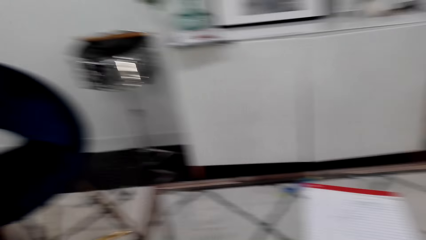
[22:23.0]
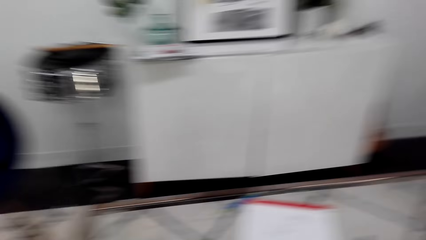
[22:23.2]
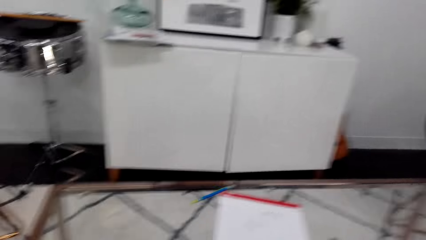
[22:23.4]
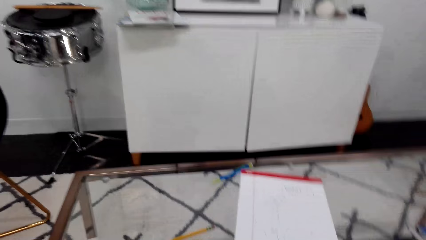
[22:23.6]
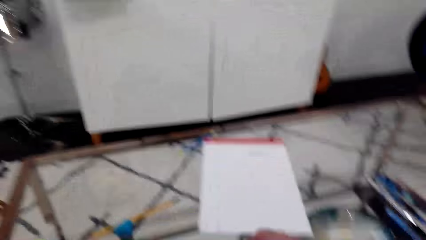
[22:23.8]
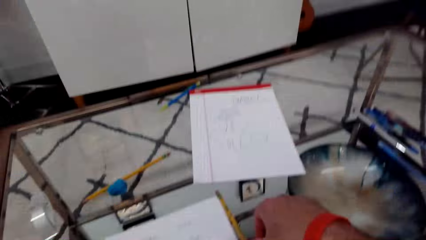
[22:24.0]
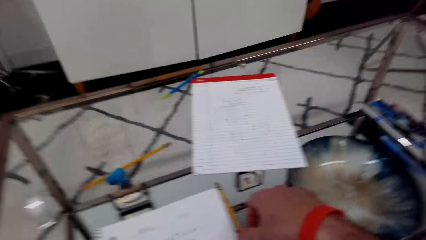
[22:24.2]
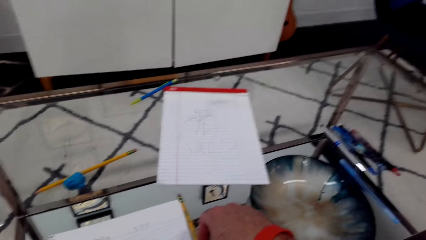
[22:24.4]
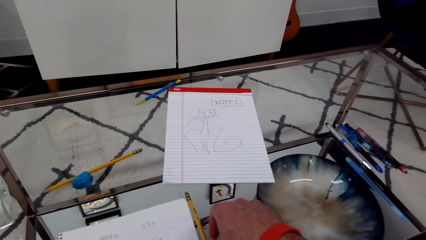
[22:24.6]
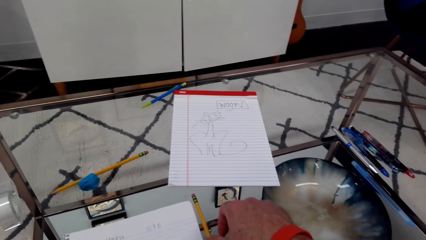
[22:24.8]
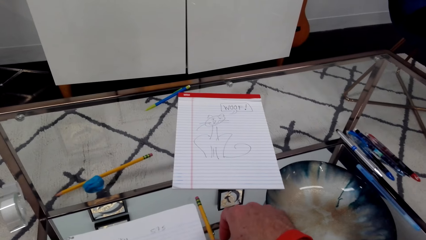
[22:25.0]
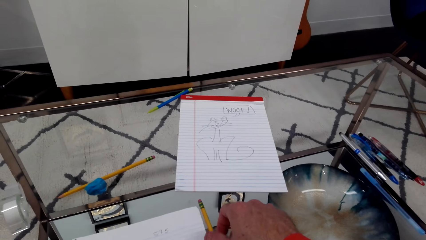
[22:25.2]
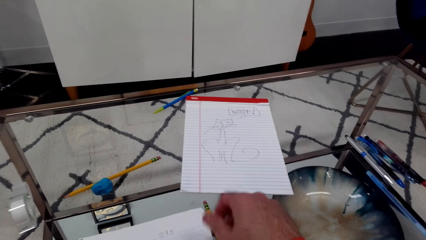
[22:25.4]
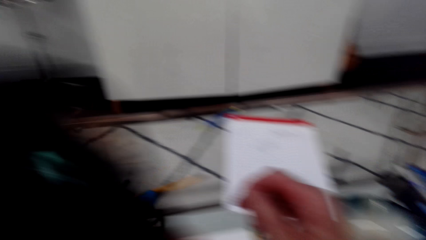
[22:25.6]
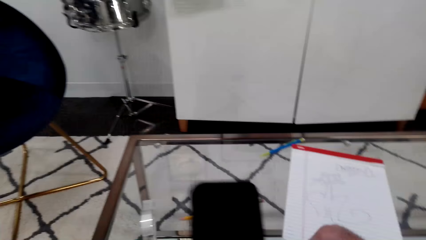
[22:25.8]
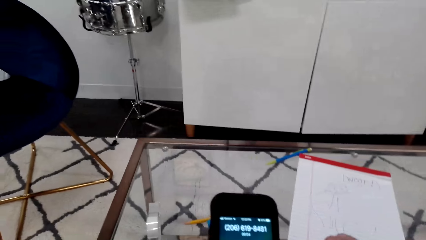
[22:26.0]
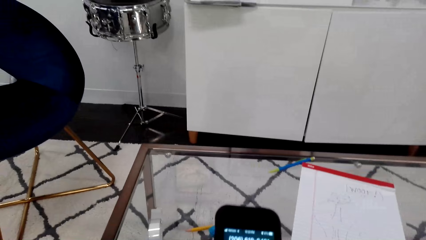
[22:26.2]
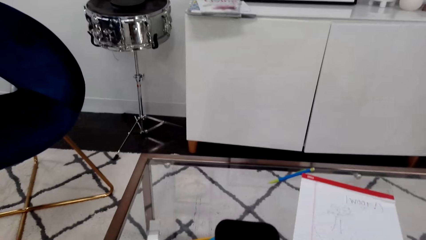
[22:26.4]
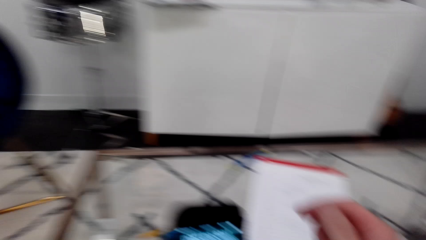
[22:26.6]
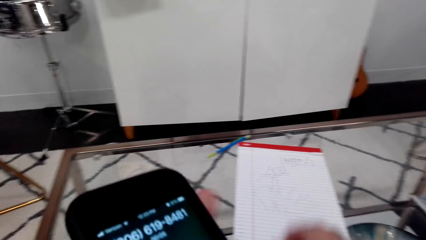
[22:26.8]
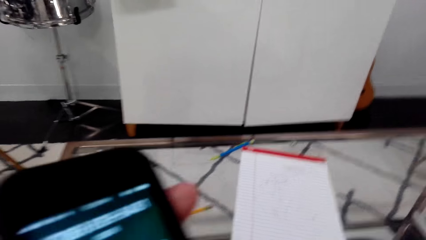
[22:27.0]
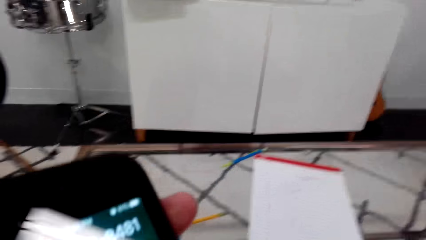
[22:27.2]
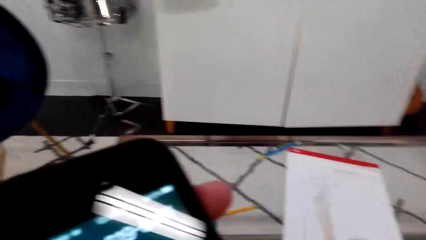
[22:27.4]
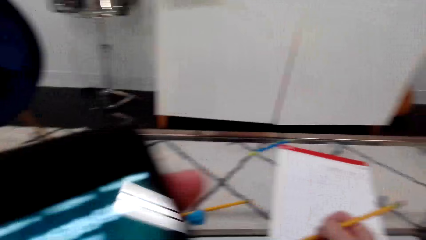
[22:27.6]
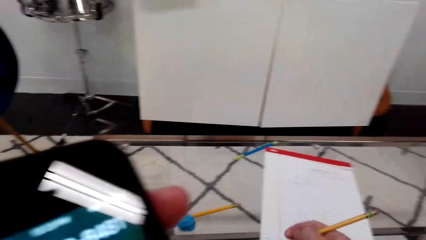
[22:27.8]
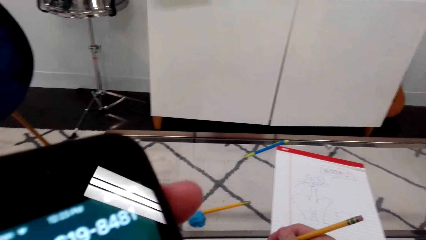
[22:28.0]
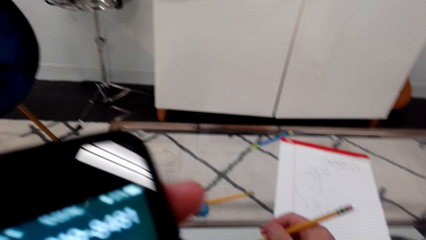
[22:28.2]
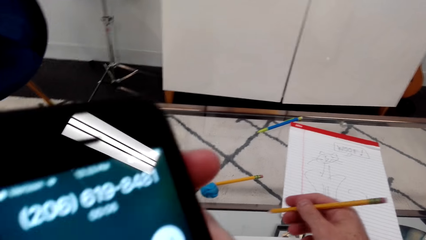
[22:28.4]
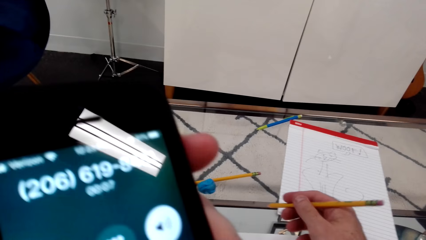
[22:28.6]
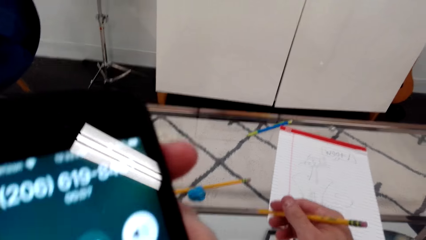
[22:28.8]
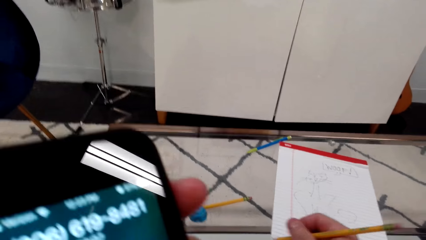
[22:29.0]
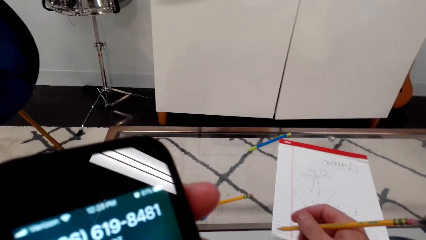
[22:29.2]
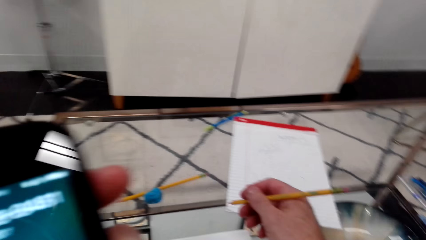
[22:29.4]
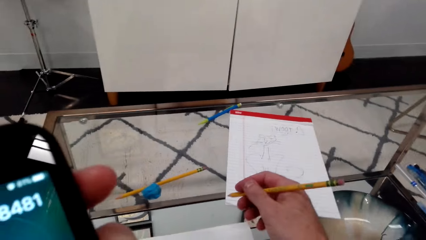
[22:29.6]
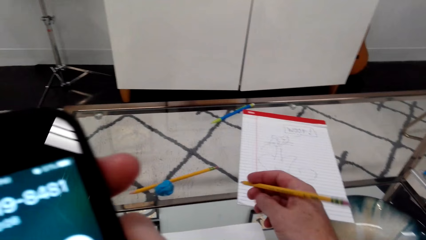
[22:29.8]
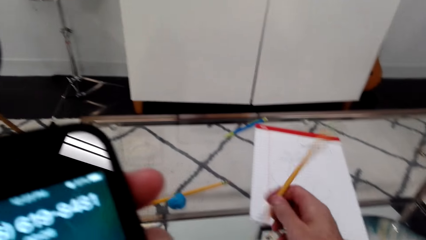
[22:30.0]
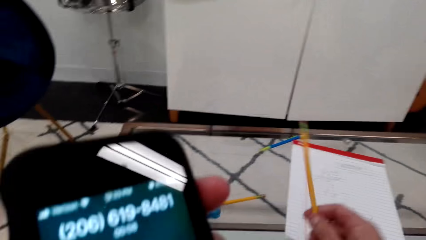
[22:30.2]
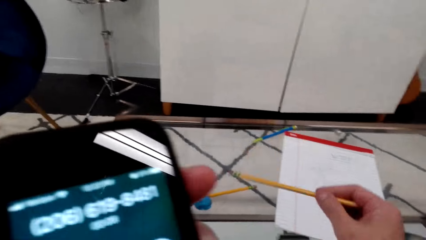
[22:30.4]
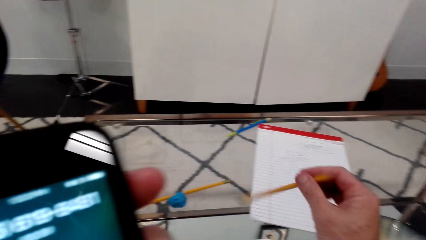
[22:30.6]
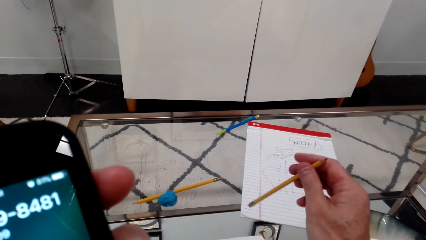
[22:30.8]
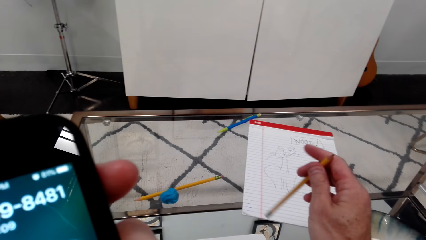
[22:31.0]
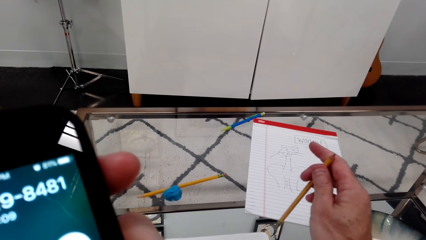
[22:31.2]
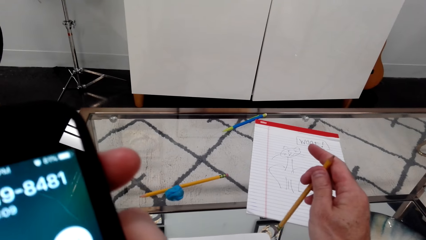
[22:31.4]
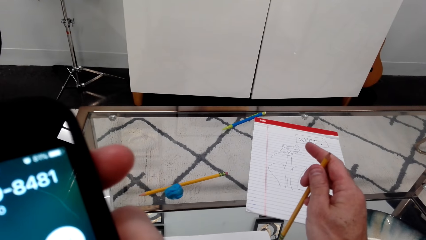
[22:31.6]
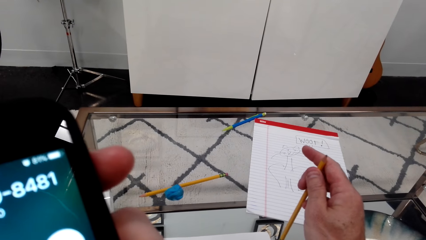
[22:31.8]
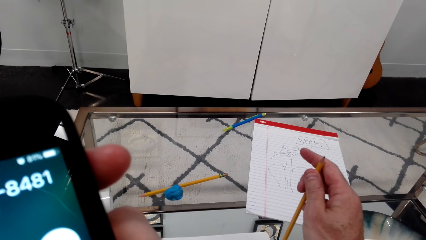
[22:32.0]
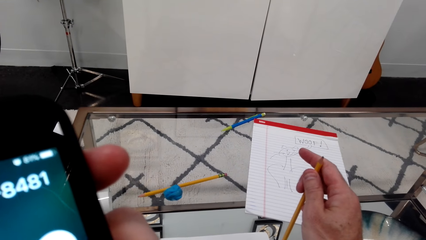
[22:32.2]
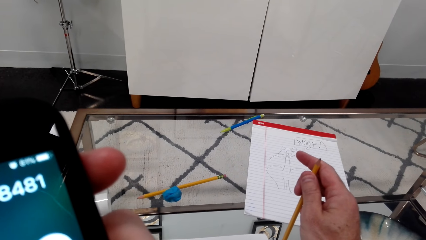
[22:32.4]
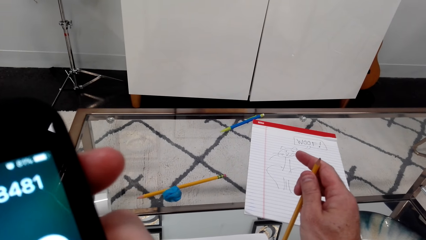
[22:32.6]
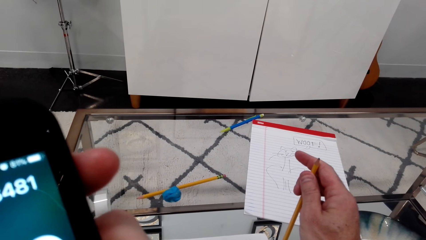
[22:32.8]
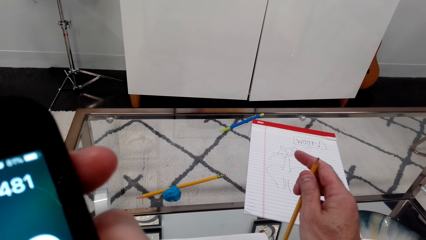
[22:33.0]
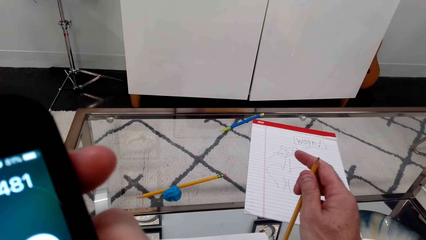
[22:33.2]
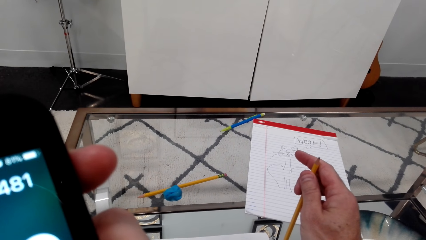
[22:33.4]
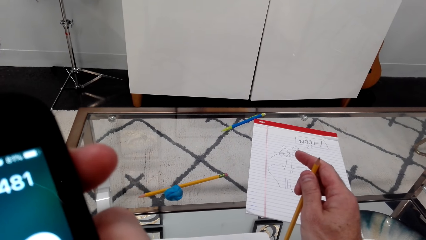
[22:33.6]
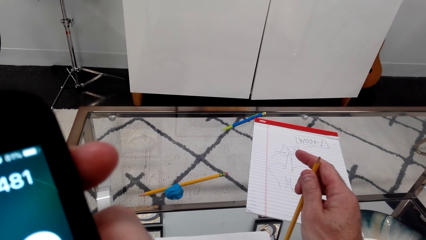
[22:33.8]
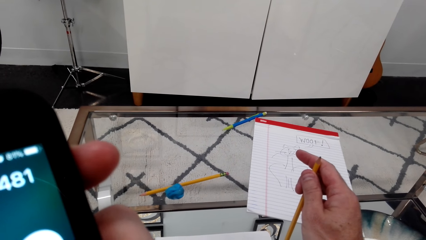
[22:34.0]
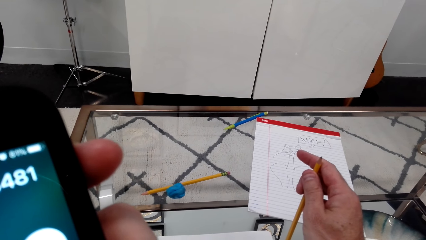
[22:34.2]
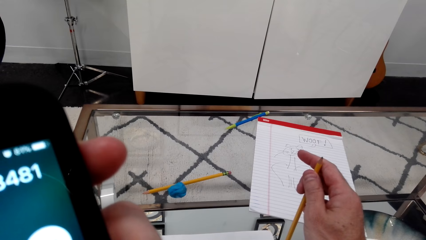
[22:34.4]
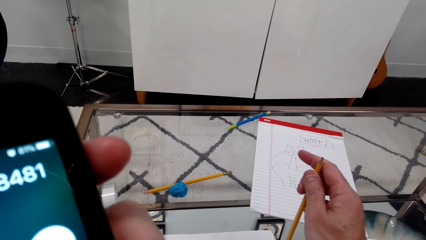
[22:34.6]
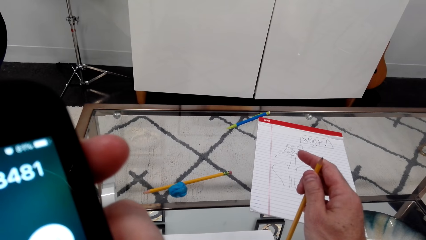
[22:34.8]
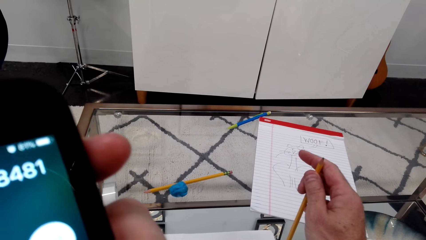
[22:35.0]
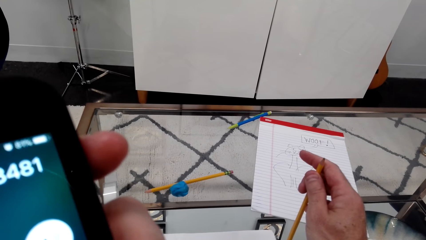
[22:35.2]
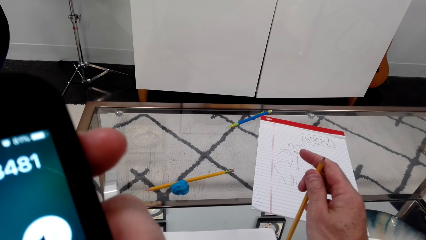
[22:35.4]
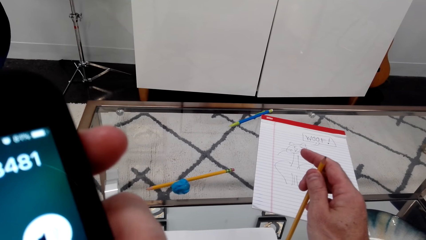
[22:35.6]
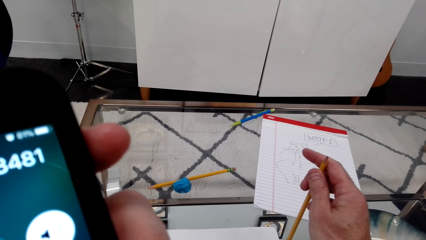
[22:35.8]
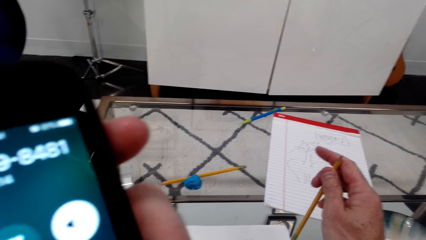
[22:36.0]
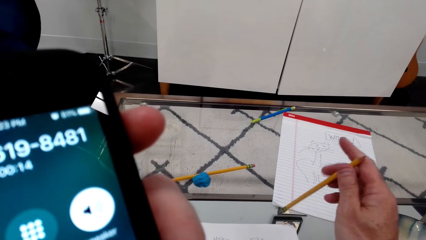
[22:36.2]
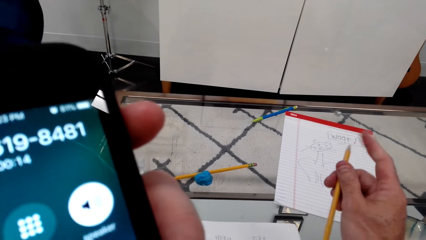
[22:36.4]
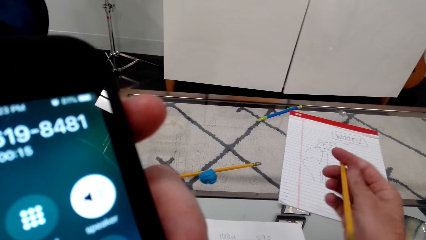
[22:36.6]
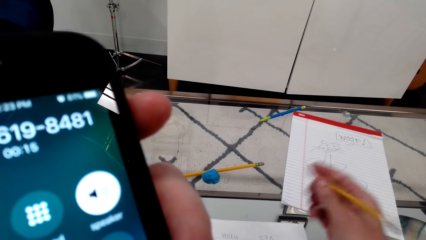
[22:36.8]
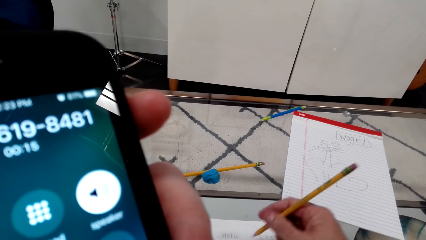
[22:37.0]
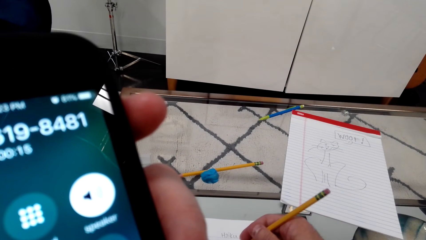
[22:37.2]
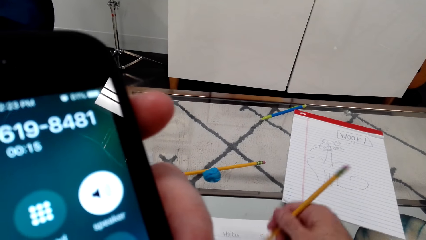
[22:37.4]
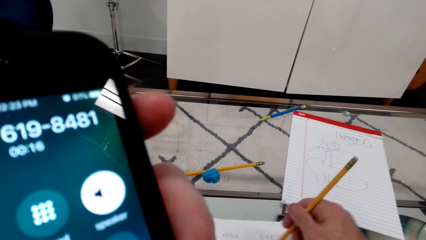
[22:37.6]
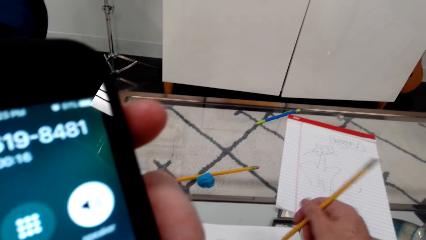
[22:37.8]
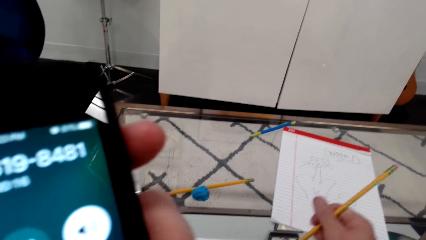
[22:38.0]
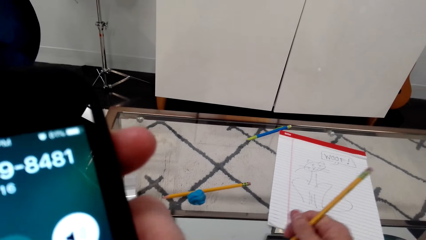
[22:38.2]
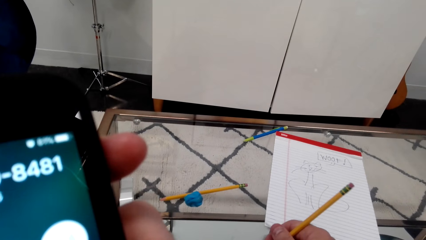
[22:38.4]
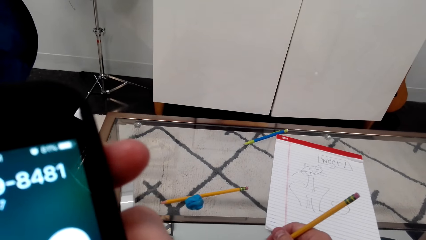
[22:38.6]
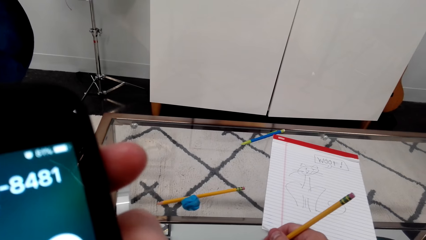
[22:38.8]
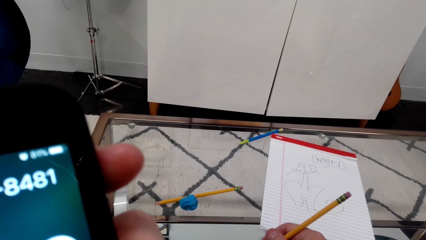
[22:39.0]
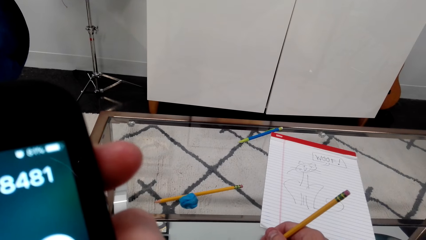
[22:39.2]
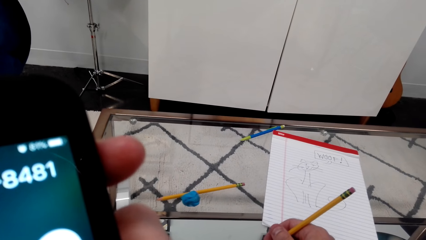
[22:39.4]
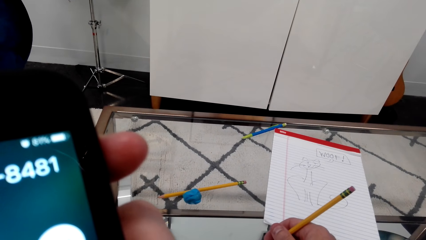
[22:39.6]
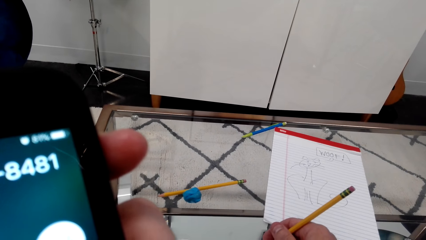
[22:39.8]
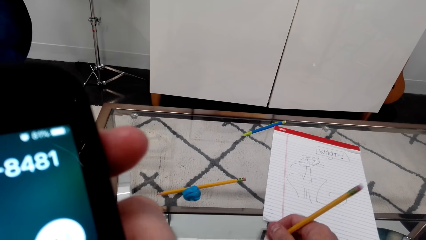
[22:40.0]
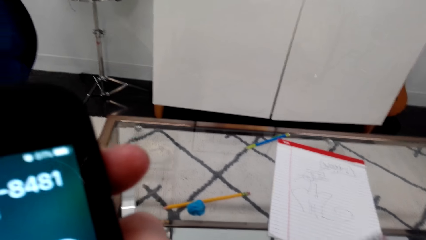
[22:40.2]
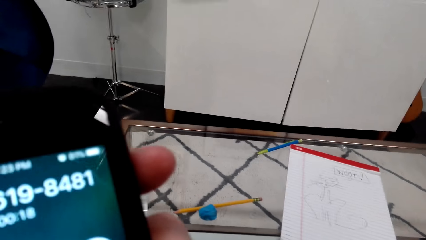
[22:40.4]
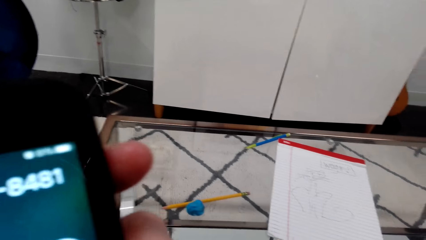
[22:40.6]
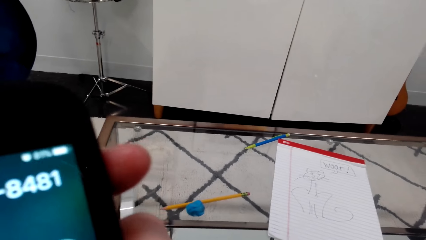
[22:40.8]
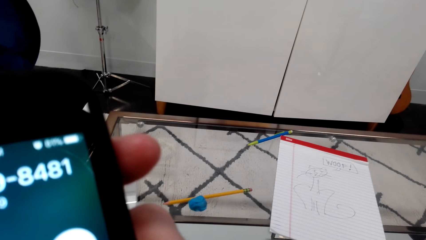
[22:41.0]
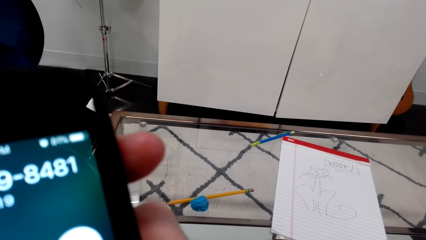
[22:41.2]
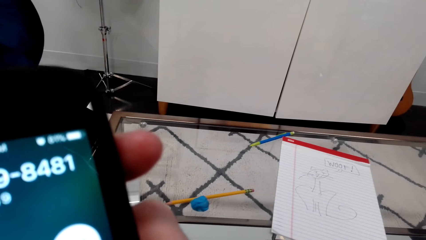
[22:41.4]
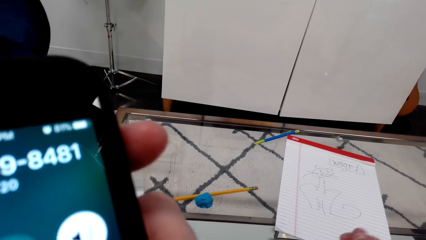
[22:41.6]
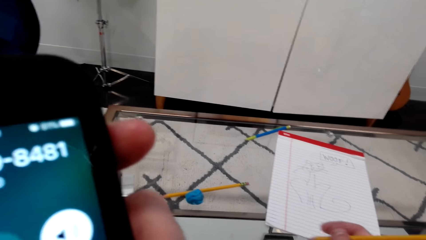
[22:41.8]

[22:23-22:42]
The camera wearer puts the pencil on the table. They use the phone. They put the phone up. They rotate the pencil by hand.
